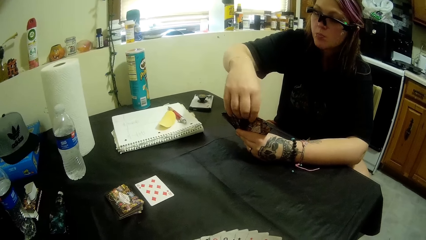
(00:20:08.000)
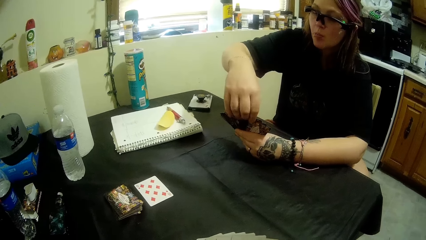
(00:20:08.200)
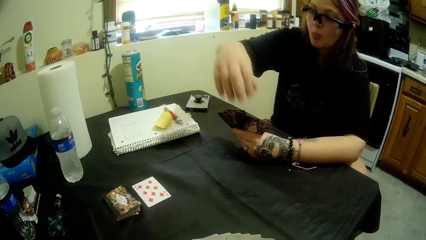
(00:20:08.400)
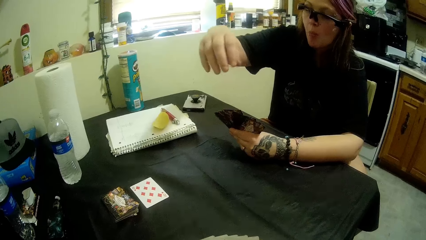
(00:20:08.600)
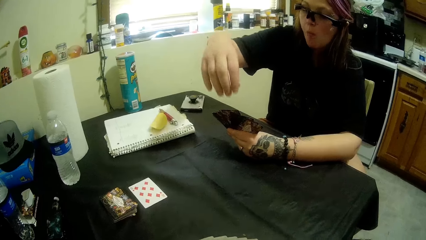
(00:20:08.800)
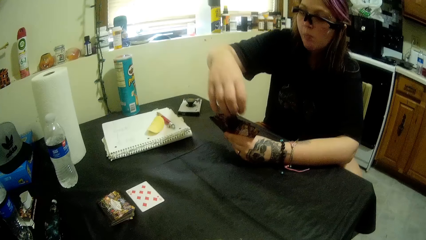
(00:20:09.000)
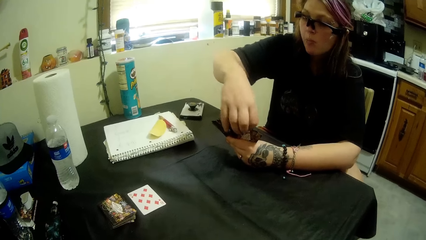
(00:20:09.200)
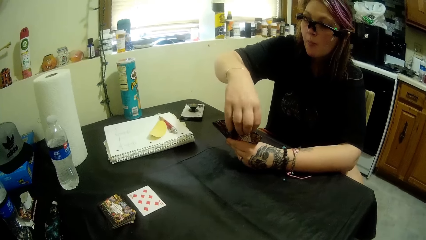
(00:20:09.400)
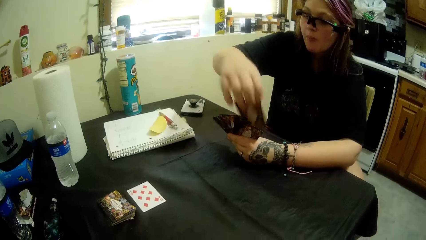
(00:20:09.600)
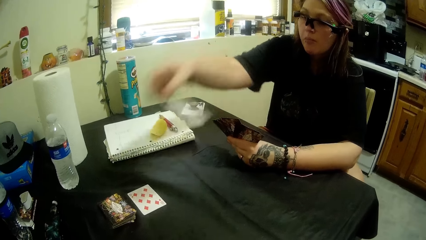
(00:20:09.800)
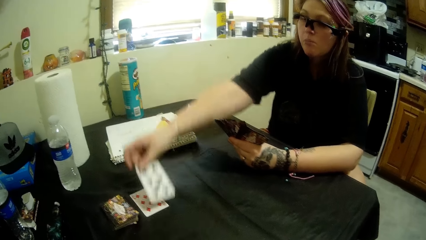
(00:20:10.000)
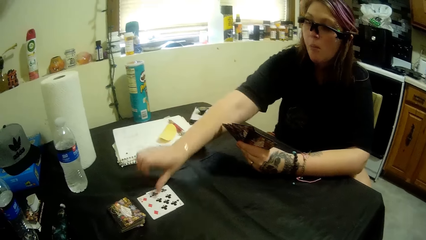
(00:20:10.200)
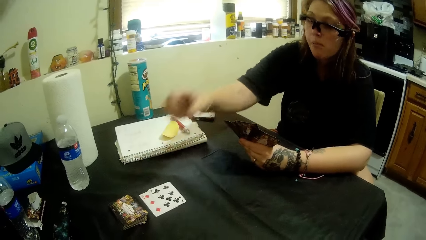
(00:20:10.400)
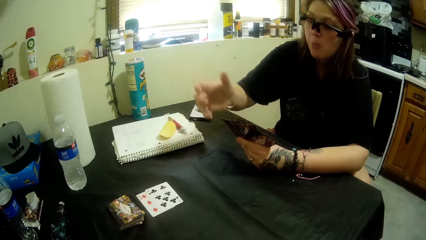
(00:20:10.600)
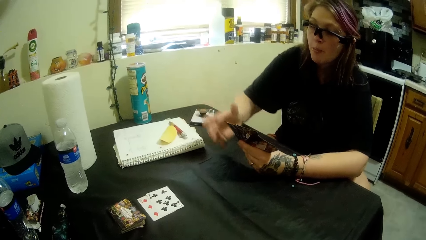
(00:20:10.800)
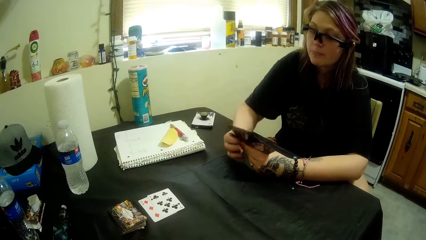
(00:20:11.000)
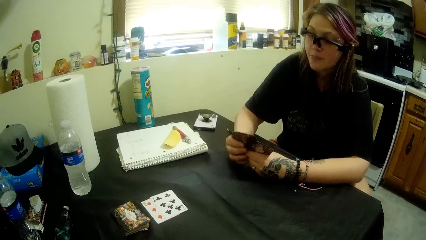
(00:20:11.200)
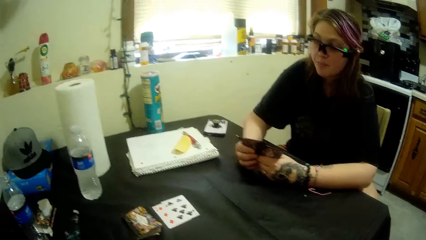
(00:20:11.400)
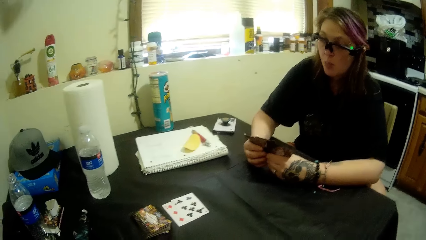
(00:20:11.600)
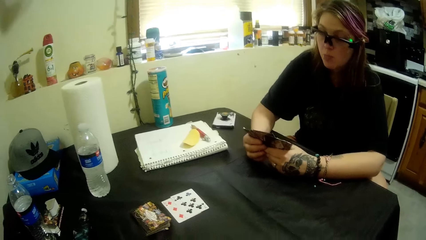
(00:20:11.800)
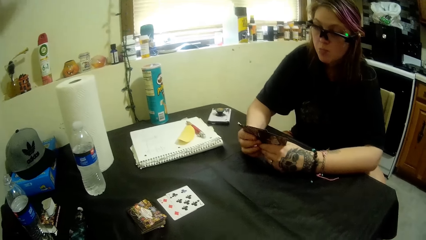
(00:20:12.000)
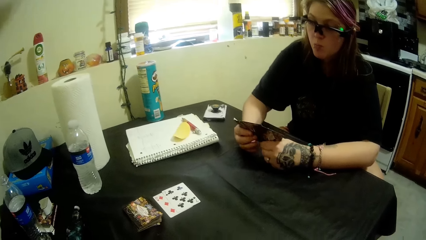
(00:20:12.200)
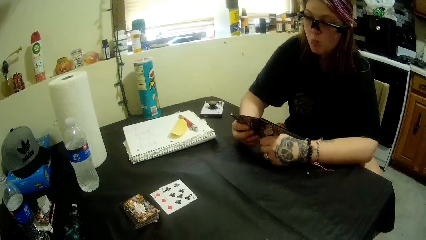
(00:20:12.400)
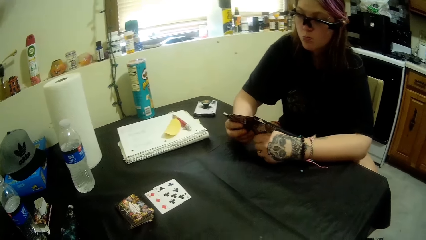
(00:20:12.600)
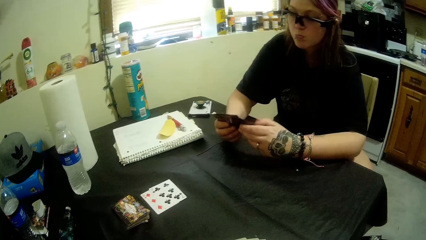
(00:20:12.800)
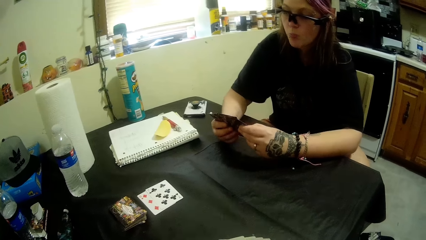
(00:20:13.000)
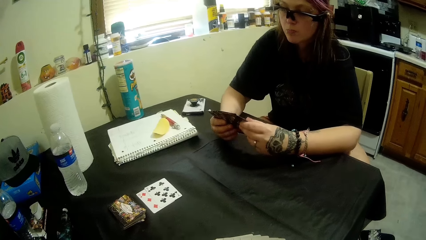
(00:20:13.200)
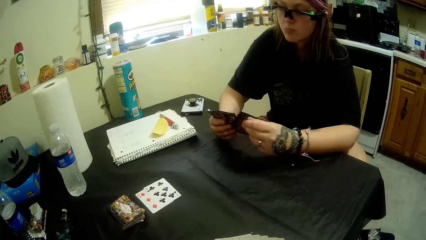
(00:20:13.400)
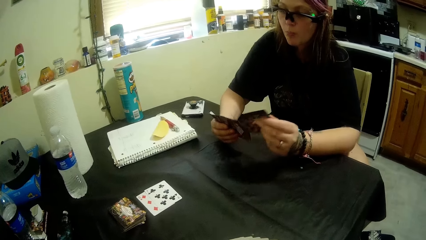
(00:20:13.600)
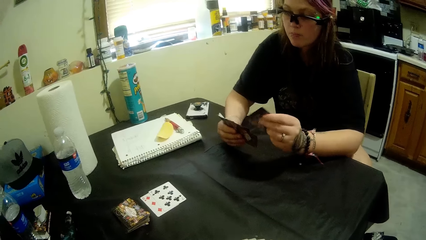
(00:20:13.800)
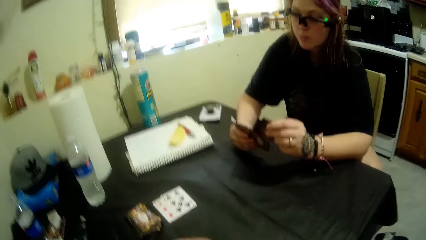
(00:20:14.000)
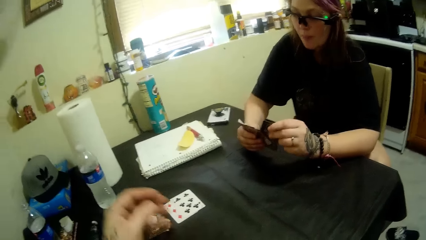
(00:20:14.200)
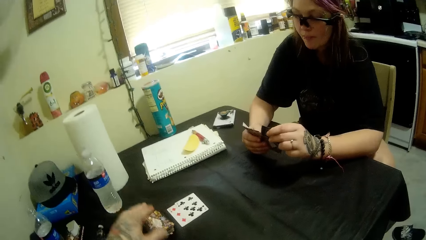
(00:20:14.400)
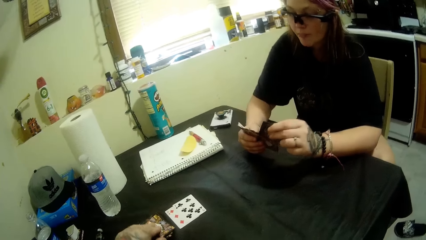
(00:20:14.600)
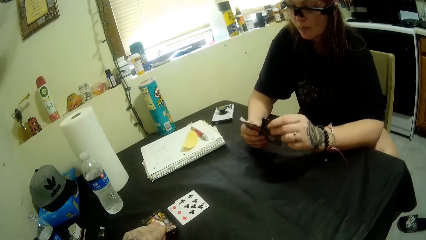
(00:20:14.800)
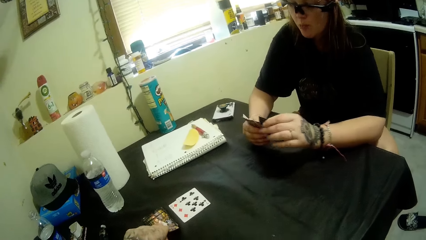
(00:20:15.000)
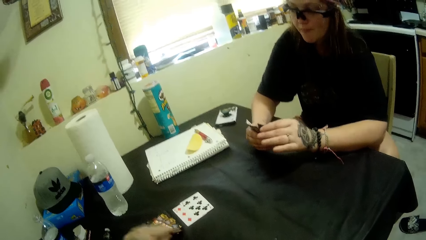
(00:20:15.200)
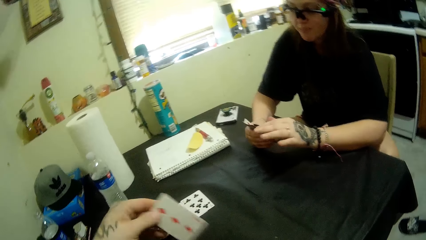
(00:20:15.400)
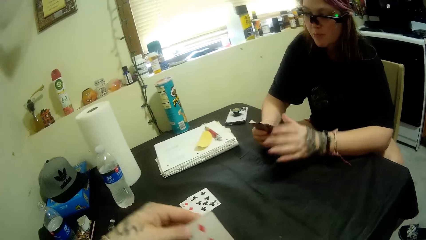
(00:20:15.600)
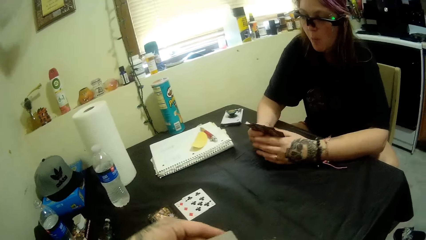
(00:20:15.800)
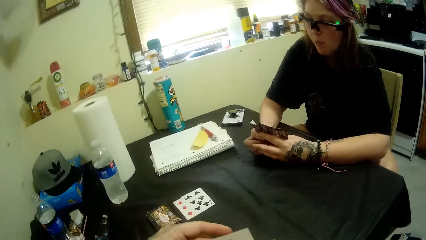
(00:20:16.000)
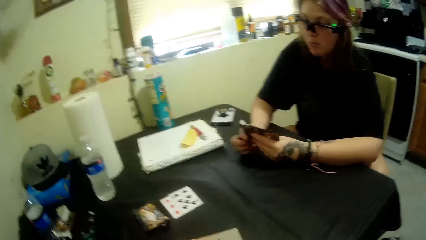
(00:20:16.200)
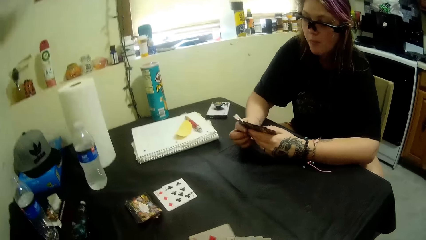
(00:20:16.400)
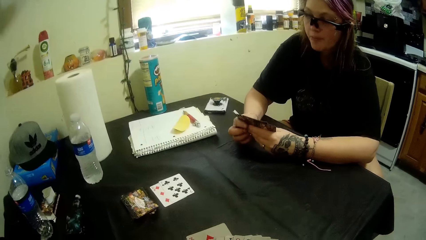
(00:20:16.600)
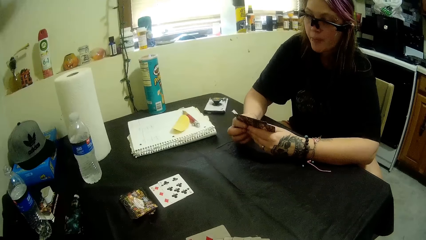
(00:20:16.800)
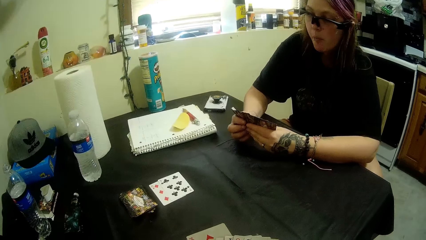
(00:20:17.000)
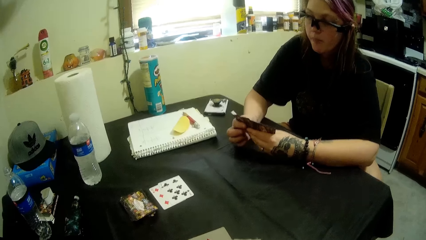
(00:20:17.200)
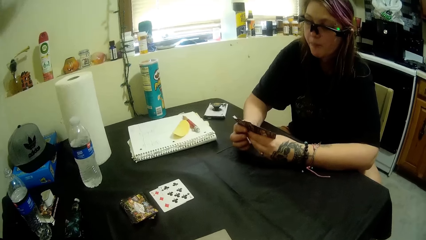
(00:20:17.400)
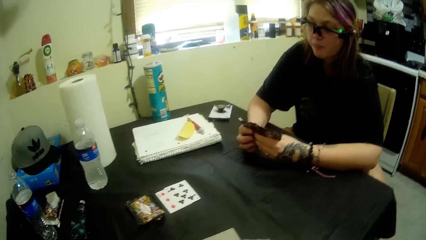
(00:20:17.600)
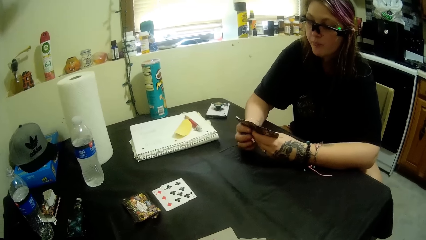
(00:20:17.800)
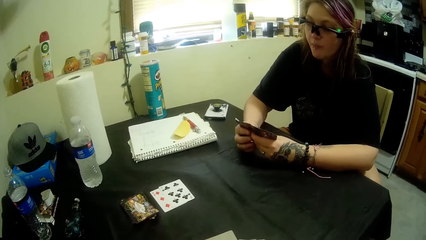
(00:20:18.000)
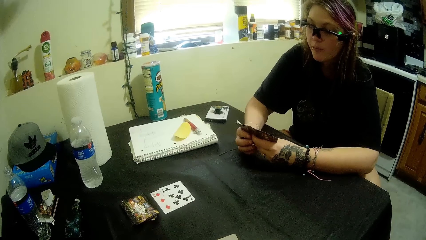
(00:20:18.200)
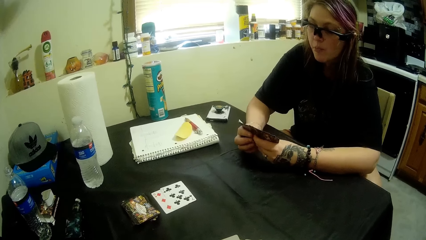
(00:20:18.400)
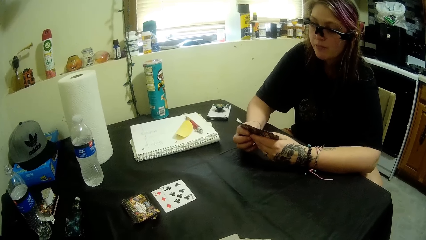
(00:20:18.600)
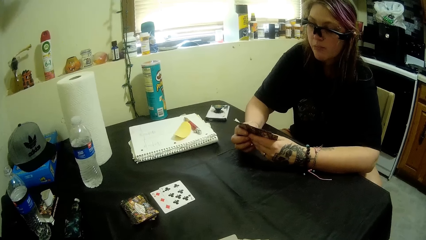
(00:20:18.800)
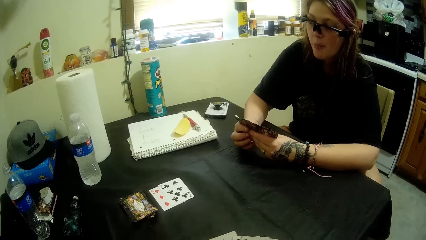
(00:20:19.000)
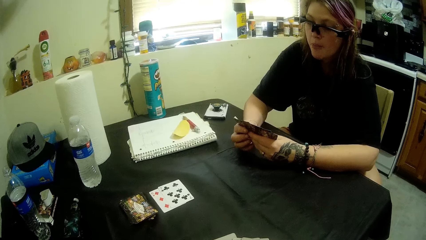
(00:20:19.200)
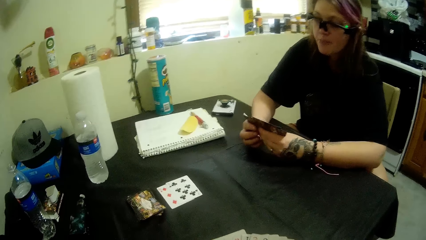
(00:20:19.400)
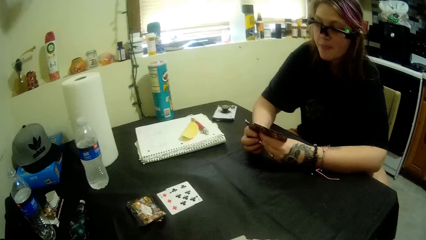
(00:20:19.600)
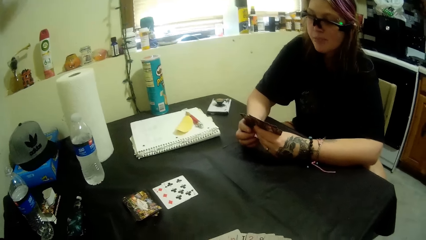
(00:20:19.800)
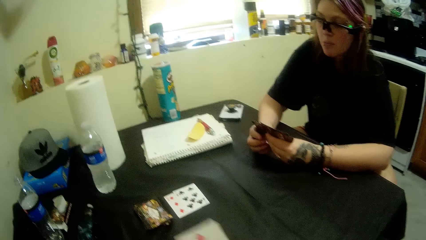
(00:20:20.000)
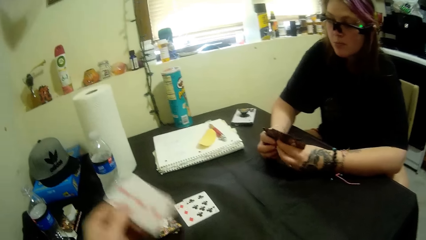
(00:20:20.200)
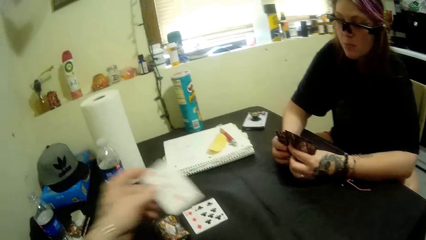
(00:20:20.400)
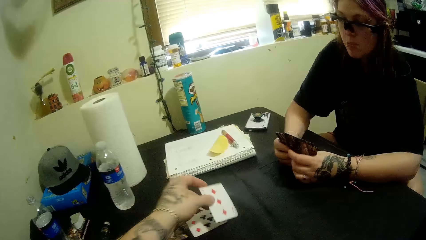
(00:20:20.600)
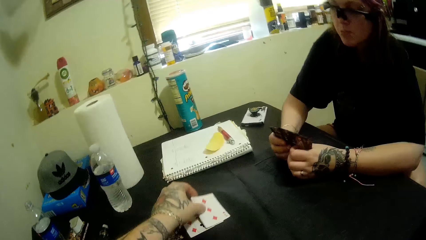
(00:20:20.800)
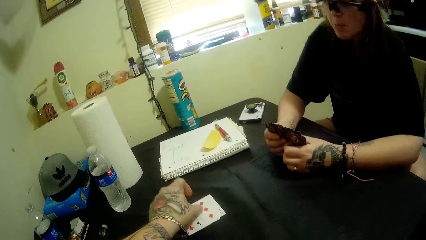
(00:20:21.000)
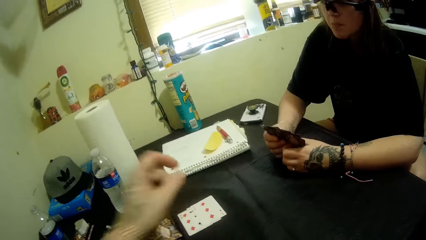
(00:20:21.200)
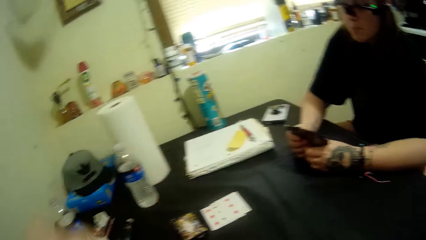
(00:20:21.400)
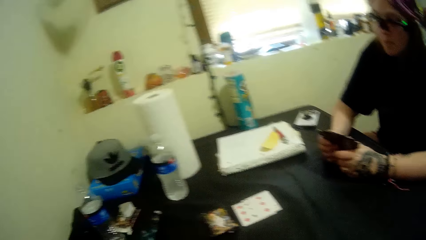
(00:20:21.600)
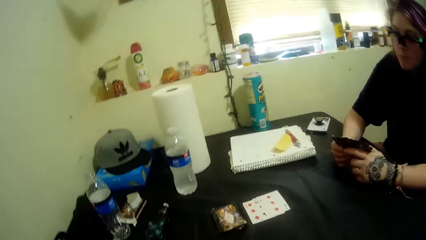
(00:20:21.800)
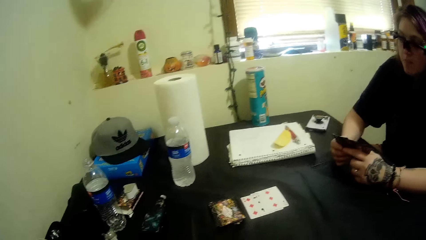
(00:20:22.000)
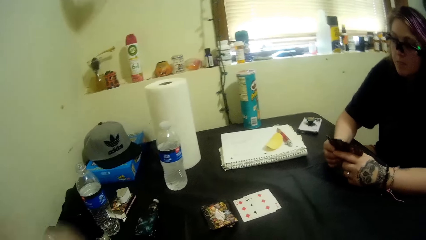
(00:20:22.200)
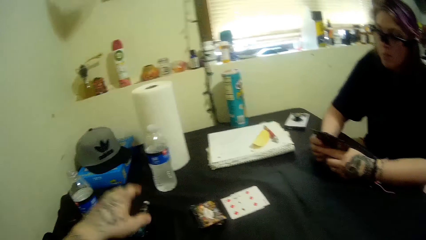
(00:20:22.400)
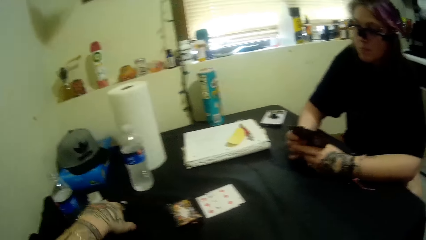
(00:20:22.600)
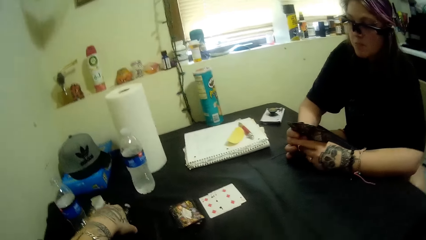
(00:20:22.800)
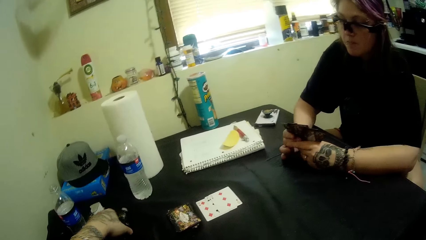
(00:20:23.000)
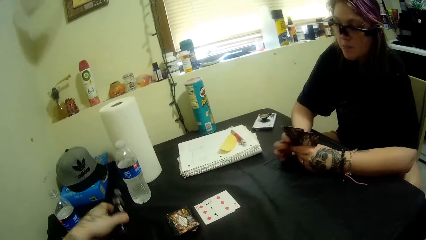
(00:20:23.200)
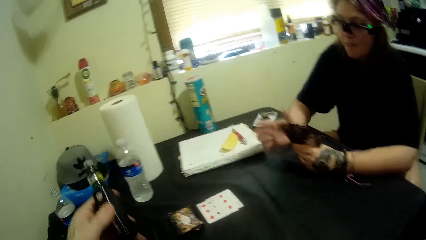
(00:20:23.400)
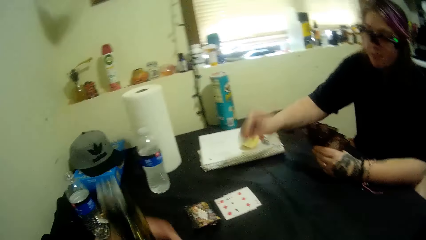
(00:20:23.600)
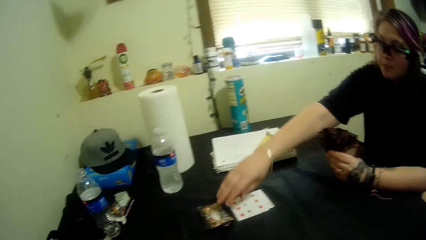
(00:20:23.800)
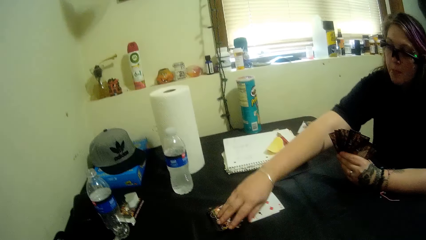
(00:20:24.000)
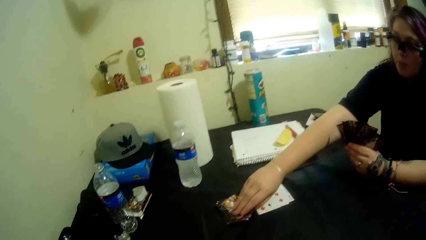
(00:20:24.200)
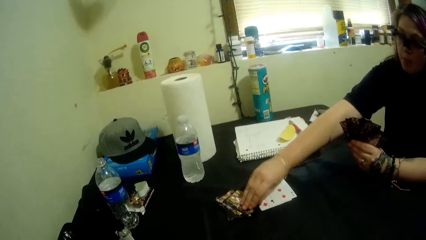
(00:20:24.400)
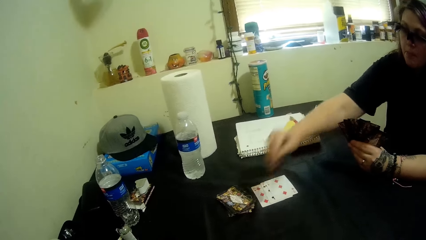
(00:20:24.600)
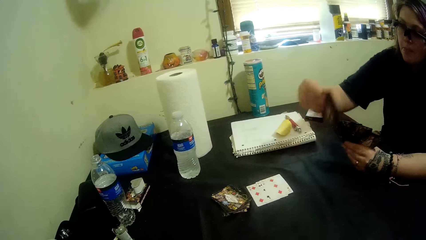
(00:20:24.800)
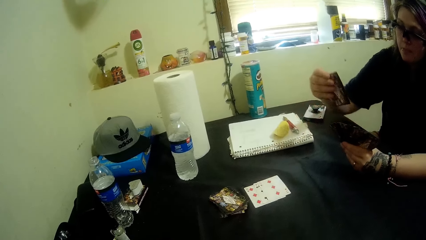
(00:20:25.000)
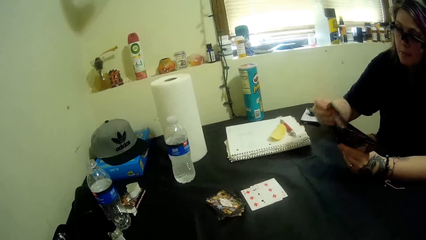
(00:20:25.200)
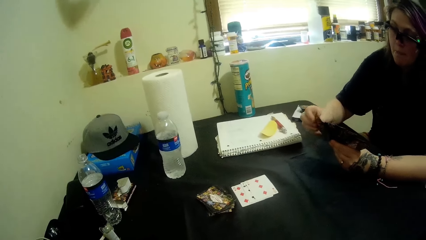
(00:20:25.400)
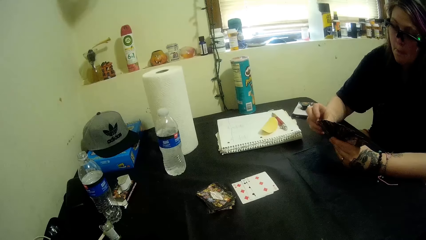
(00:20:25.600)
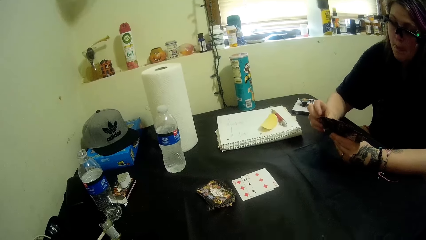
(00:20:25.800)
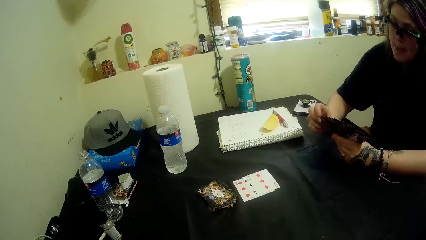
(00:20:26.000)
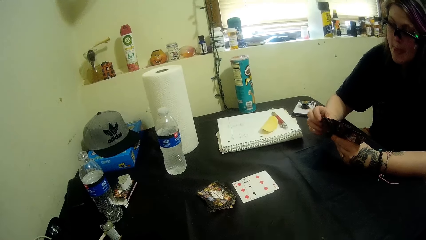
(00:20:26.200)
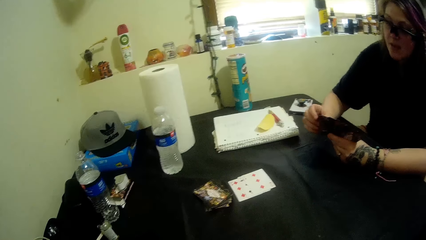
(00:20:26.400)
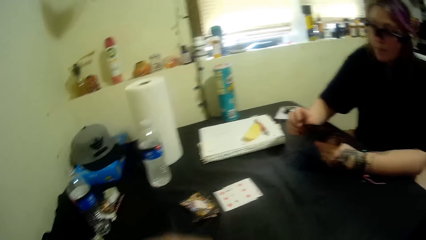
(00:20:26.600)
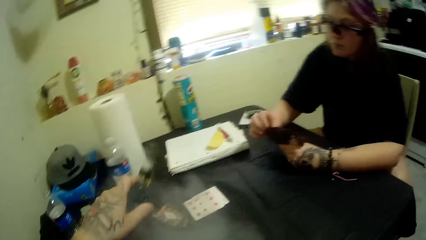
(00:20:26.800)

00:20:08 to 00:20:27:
A woman puts another card on the table. The camera wearer picks up a card from the stacked cards on the table. They put play cards on the table. They play a card on the table. They pick up a shisha bottle on the table. The woman picks up a card from the stacked cards on the table. The camera wearer takes some play cards from the table.
